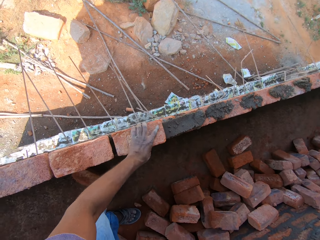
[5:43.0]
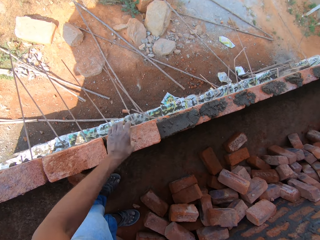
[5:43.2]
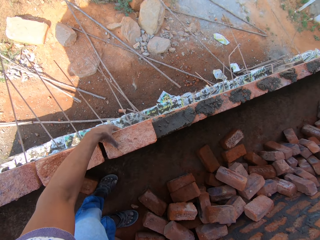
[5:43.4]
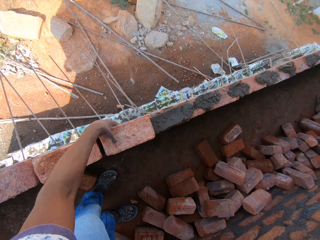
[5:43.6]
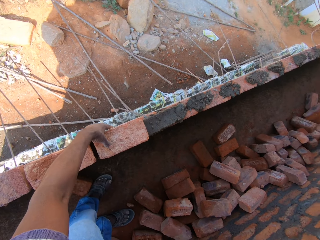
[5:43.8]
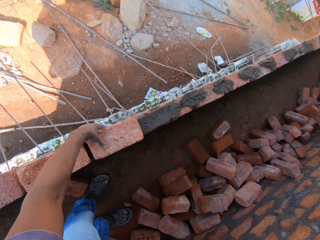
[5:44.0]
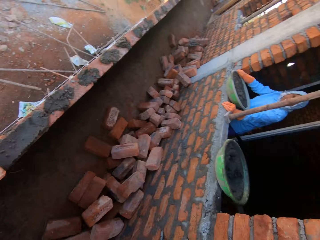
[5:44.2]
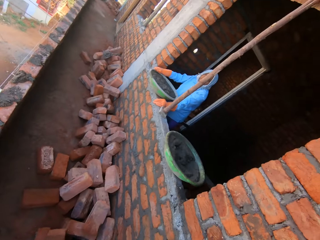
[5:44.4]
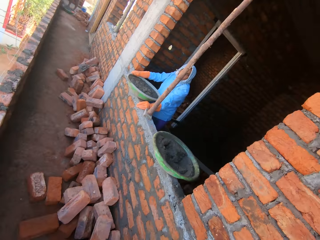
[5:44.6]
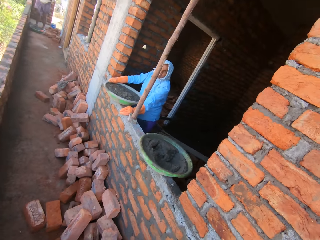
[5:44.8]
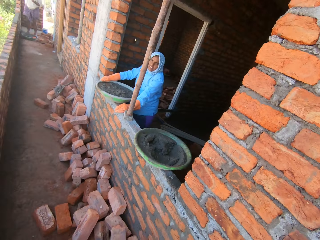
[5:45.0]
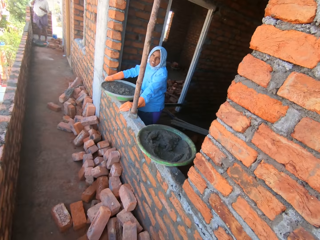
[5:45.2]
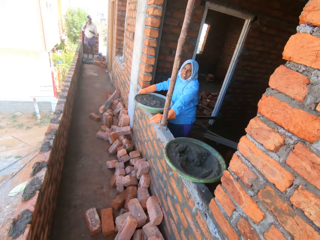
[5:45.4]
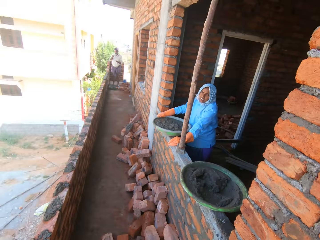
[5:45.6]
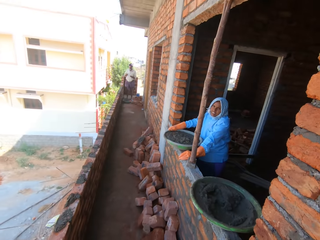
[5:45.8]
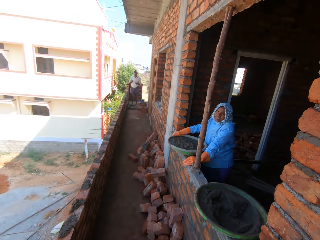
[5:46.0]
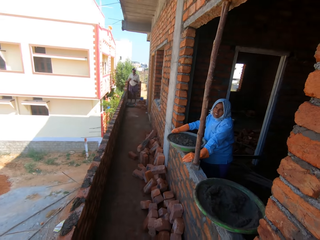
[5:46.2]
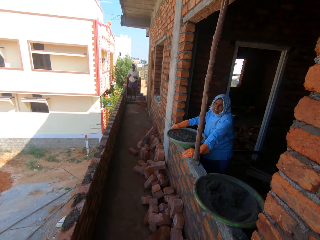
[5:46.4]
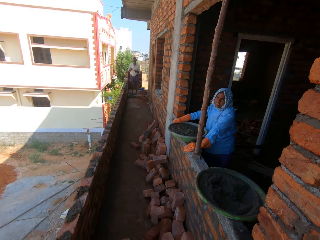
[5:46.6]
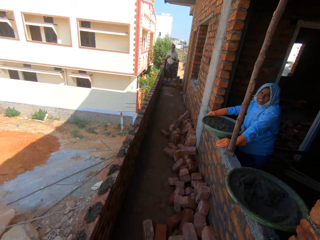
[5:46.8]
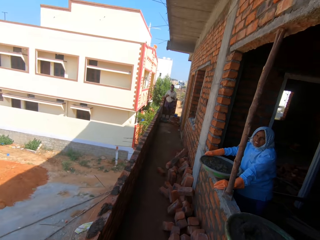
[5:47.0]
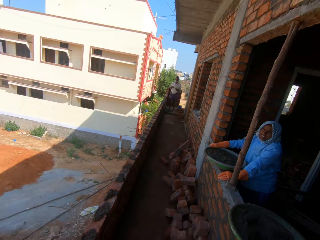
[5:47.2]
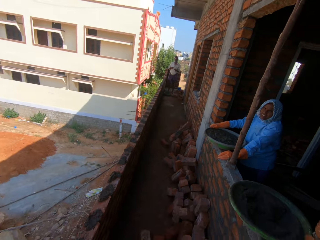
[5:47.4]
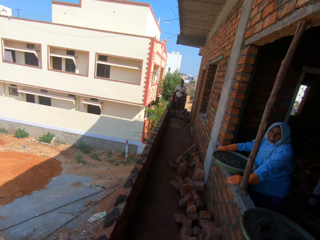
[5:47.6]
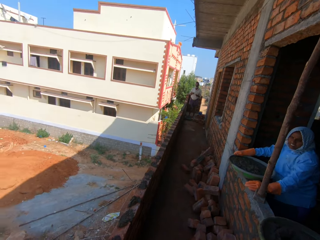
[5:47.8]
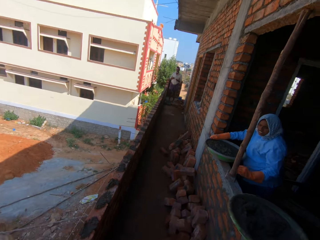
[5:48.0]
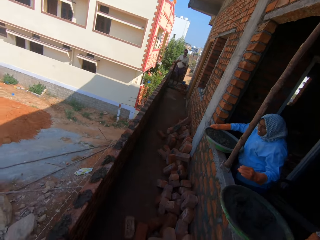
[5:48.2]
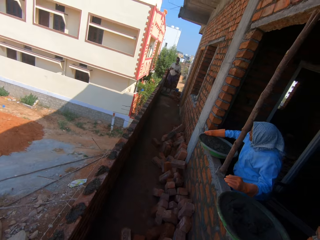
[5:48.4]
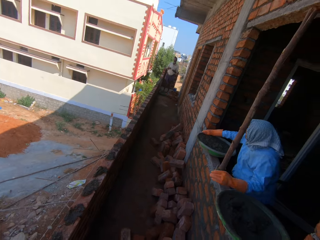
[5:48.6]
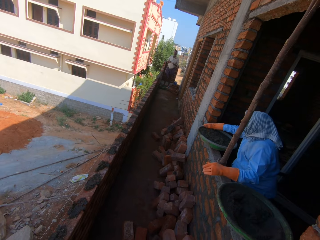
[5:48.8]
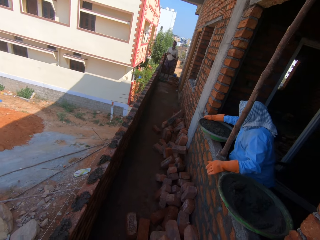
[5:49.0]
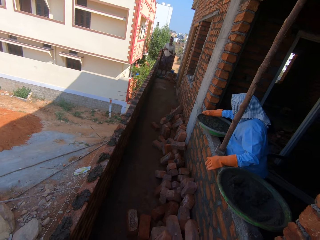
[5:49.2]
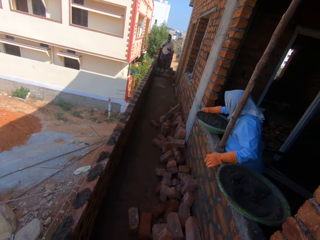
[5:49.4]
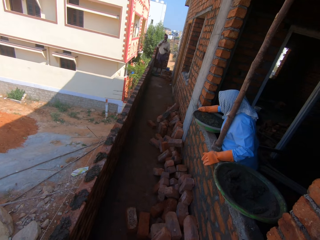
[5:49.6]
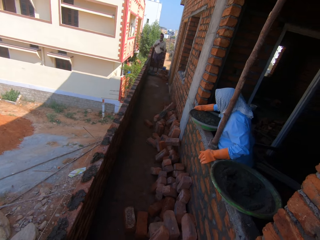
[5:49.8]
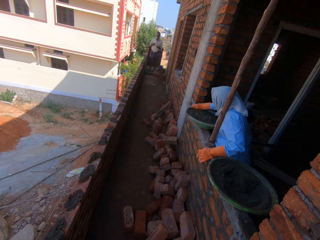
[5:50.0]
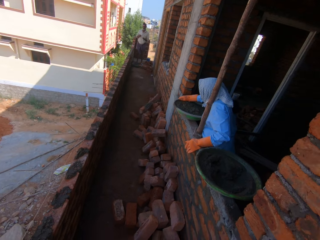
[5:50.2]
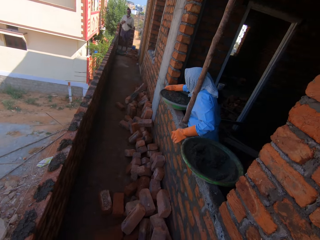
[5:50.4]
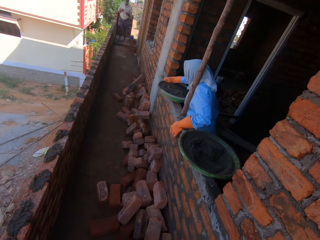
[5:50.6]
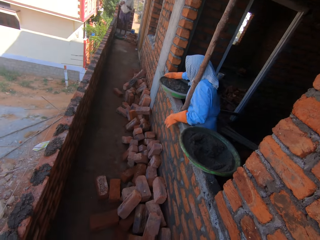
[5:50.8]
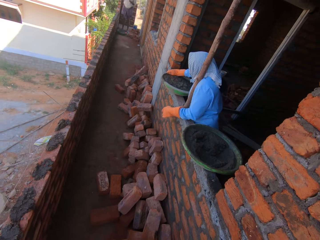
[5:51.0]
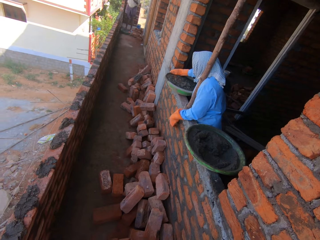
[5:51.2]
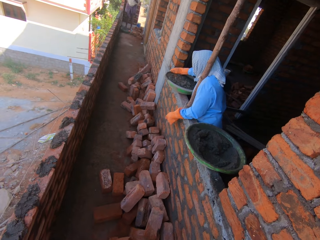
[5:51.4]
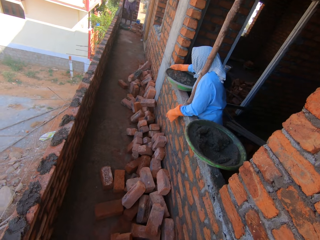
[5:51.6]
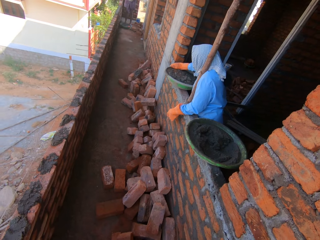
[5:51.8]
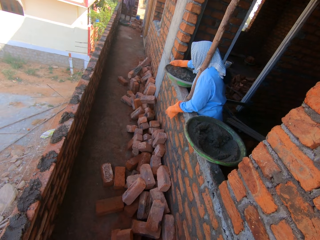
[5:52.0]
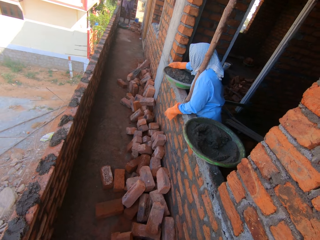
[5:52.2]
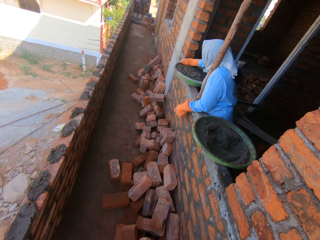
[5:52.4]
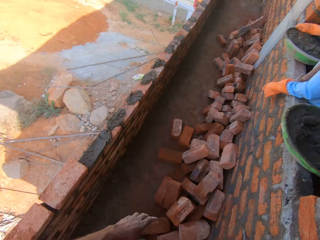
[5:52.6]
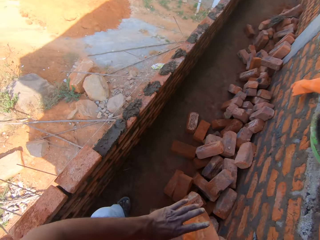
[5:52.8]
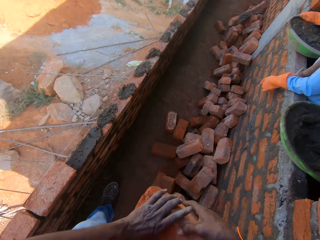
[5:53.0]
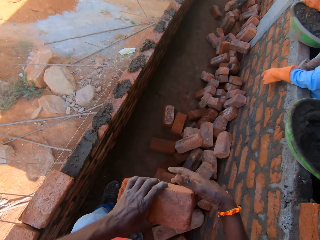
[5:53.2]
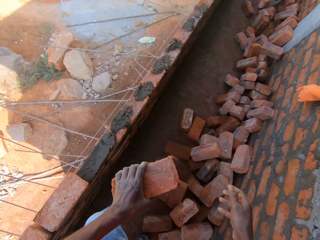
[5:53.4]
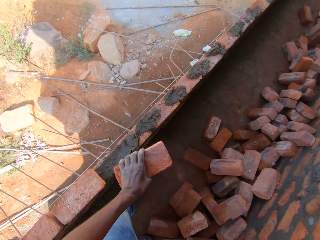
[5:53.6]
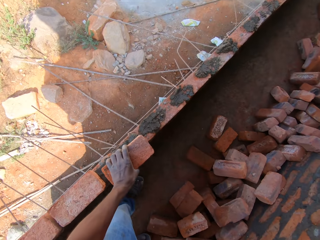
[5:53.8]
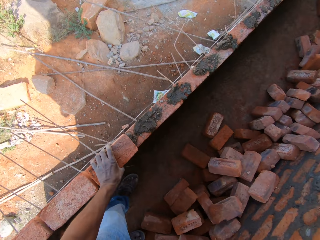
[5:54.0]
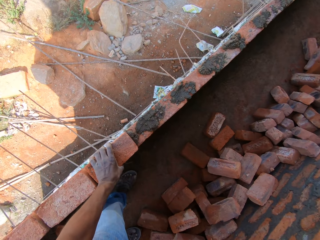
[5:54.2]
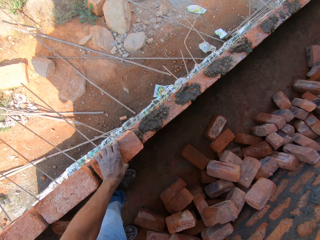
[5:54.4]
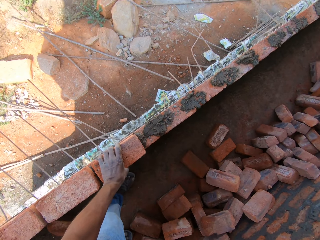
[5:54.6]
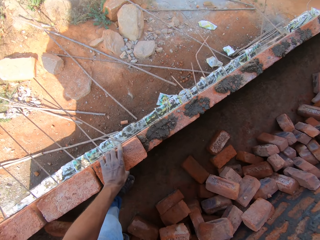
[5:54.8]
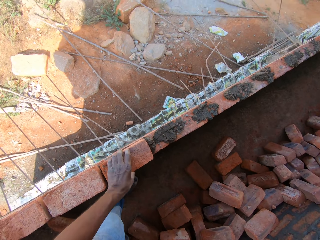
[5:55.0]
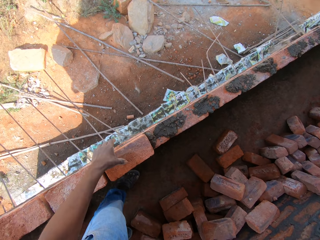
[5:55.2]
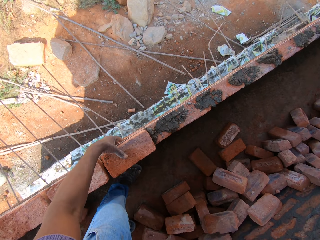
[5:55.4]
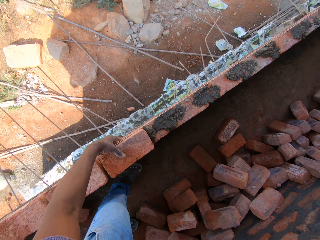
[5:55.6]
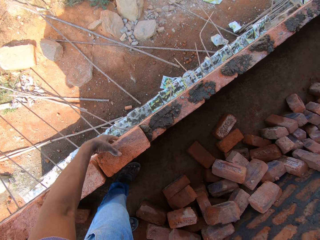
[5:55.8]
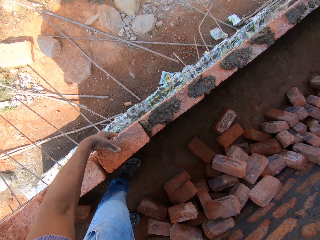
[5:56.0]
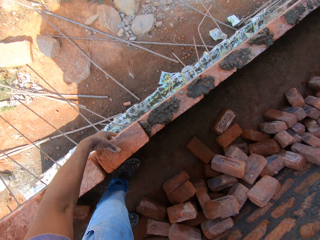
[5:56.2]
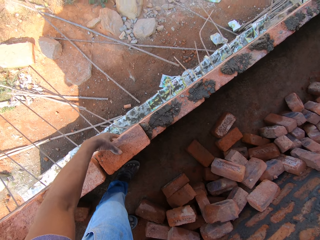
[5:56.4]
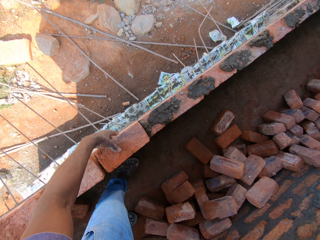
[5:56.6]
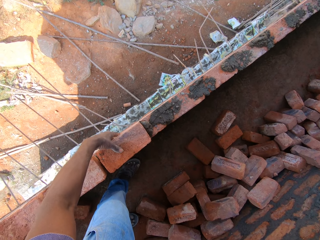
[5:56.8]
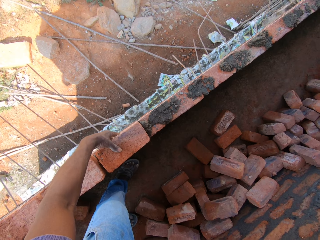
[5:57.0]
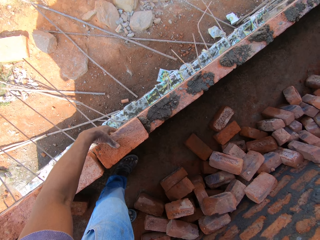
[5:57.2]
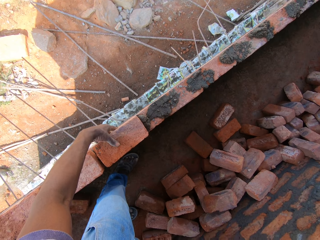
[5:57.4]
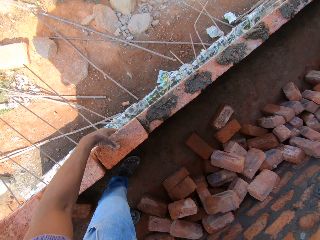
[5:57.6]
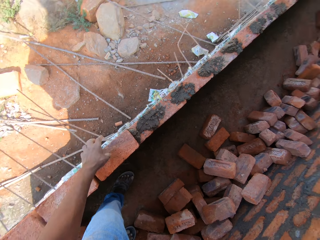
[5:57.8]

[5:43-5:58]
The camera wearer moves the hand to the side of the brick. They hold the brick on the wall. A person moves the hand on the brick. The camera wearer looks around the building. Another person moves the hand to the face. The camera wearer puts the brick on the other hand. They move the brick to the left hand. They put the brick on the mortar on the wall. They move the brick with the hand. They adjust the brick on the wall.

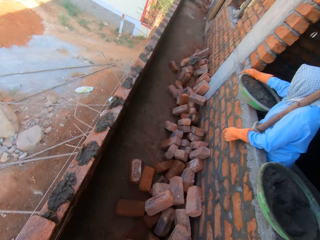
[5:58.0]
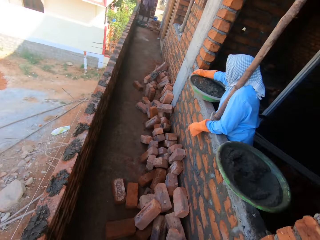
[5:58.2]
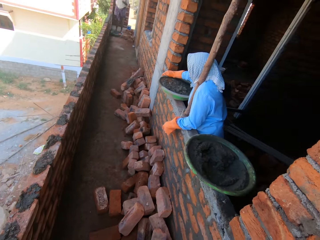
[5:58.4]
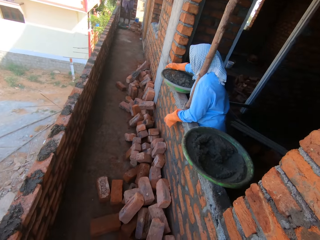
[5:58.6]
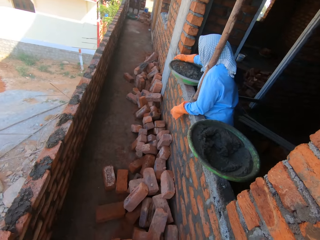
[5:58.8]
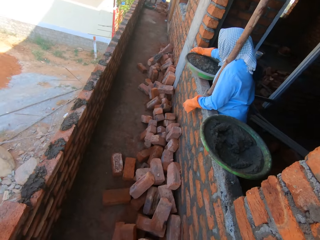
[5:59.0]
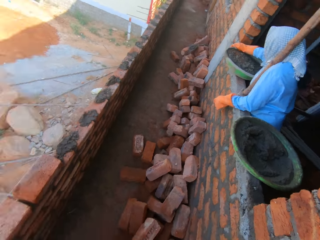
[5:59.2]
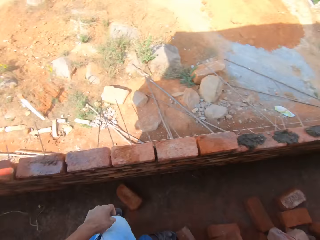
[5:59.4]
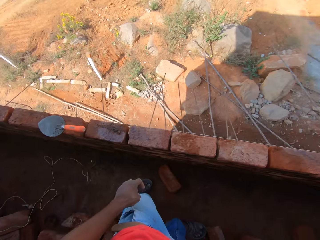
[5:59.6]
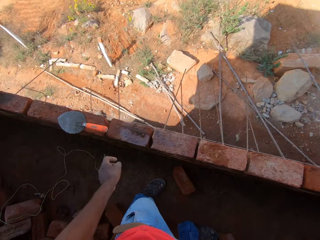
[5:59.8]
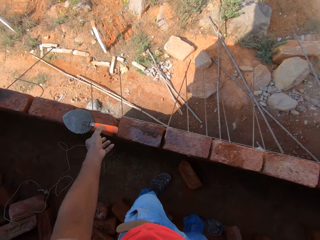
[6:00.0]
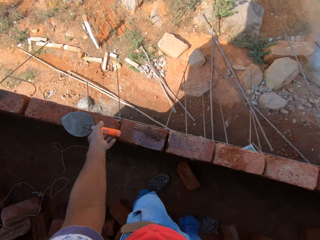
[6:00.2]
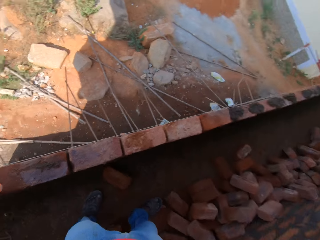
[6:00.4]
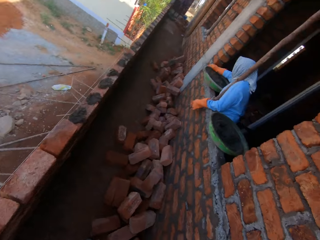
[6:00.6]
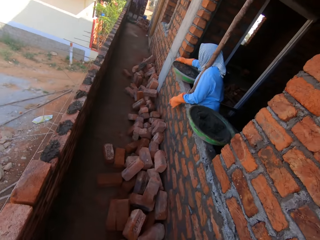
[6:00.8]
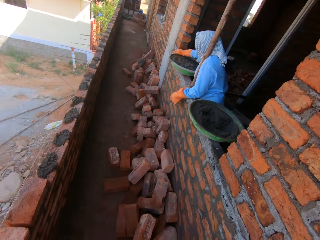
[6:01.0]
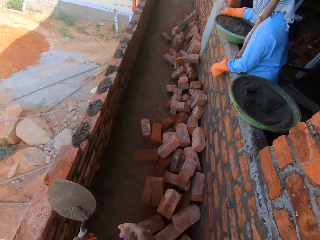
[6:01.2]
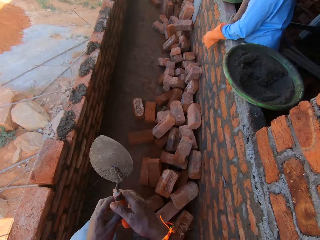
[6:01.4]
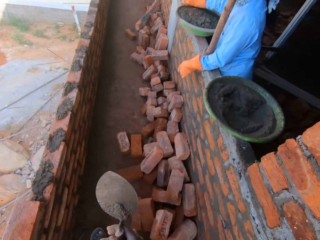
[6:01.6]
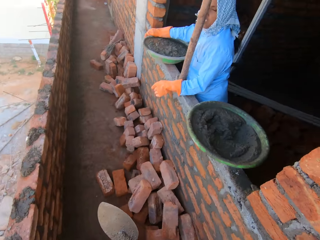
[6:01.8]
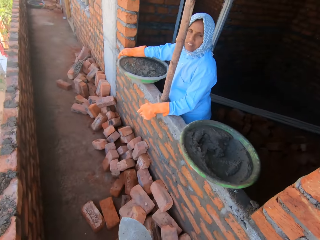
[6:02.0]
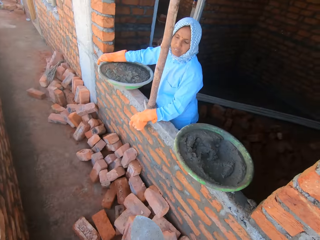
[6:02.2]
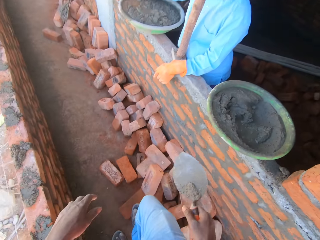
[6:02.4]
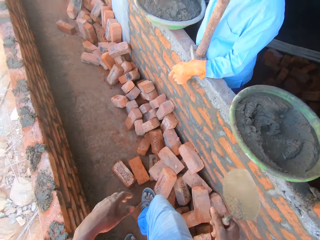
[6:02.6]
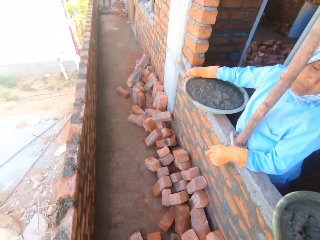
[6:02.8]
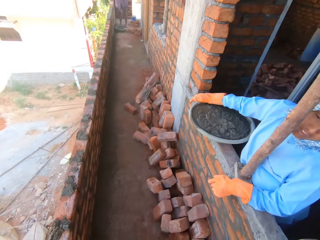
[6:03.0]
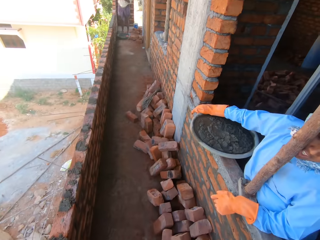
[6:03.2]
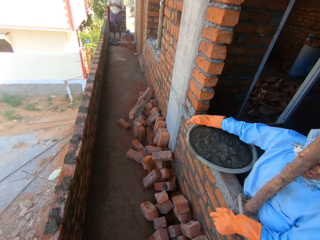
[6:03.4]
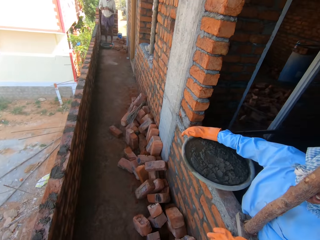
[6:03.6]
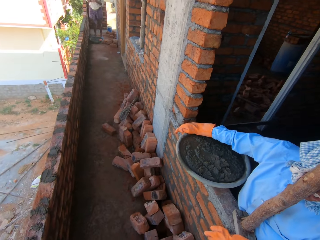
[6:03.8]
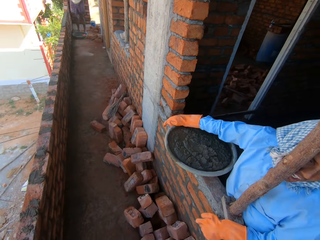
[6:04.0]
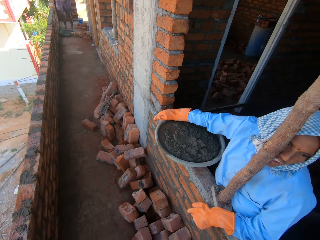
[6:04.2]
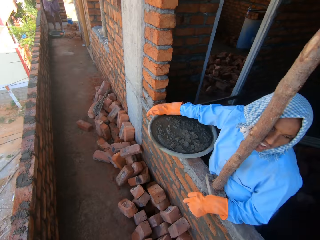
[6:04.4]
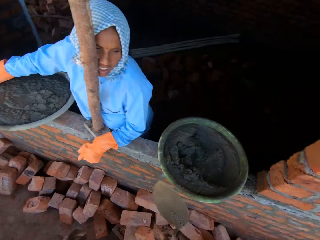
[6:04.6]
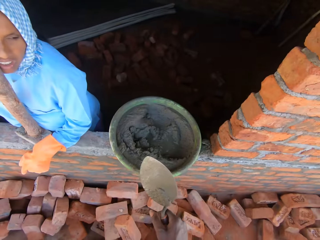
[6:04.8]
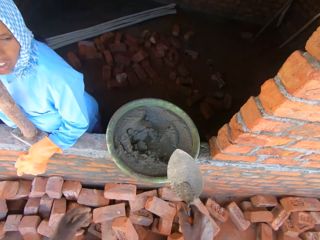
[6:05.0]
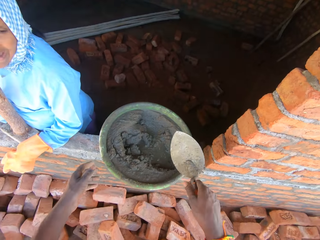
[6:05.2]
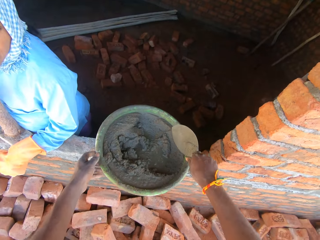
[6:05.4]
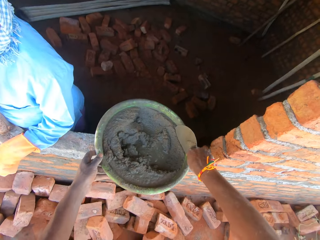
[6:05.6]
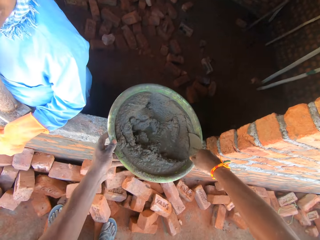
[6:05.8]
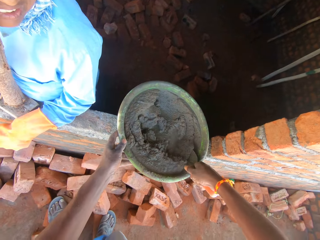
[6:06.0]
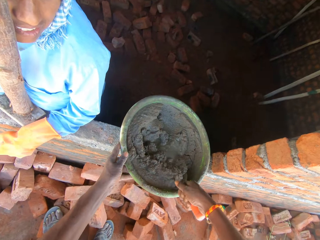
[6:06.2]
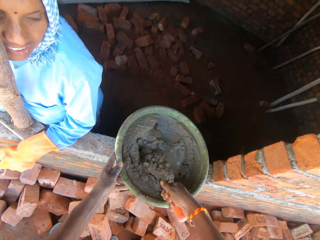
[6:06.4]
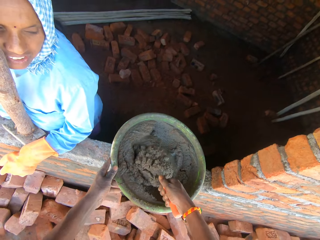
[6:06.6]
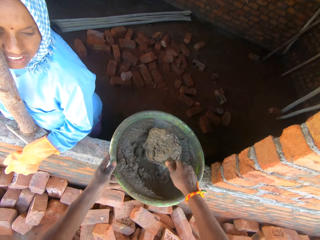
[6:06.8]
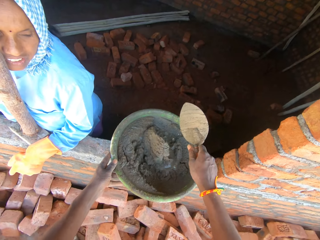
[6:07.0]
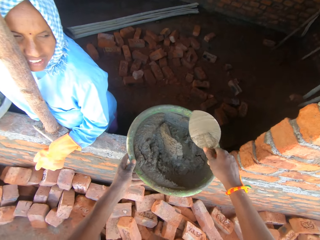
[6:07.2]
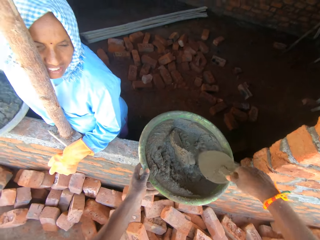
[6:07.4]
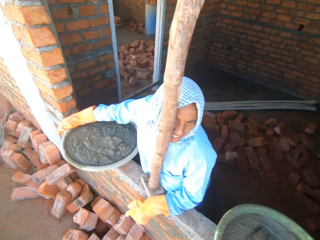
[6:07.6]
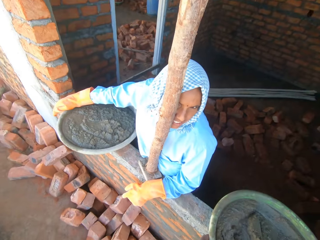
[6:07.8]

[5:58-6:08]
The camera wearer takes the trowel. They look at a woman. A person stares at the window. The camera wearer moves the trowel to the left hand. They walk to the woman. The person talks to another person. The camera wearer looks at the mortar in the mortar pan. They mix the mortar with the trowel, hold the mortar pan, and hold the trowel.
